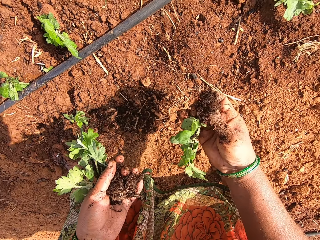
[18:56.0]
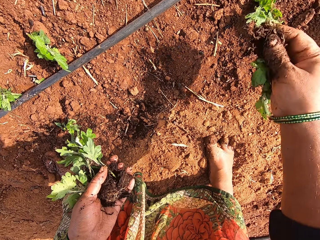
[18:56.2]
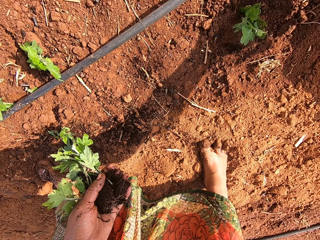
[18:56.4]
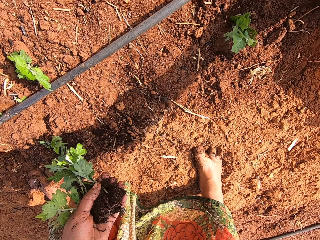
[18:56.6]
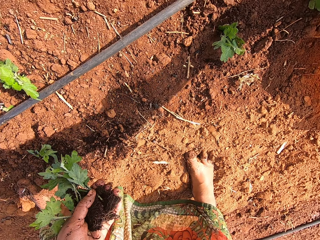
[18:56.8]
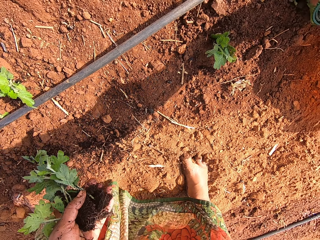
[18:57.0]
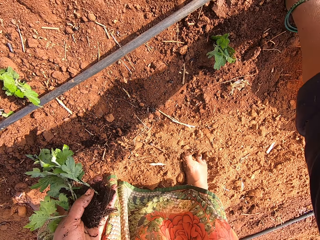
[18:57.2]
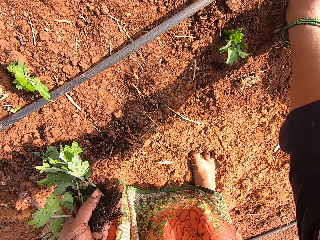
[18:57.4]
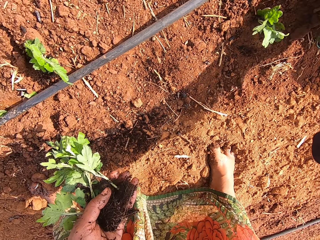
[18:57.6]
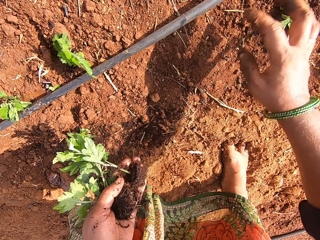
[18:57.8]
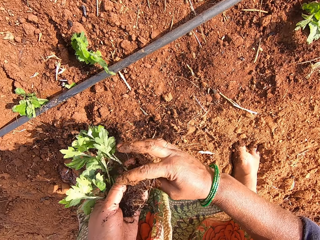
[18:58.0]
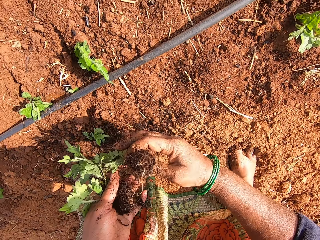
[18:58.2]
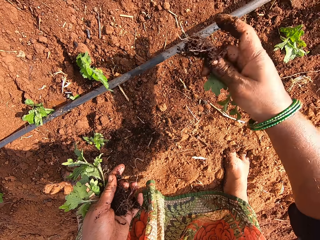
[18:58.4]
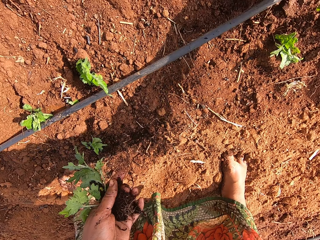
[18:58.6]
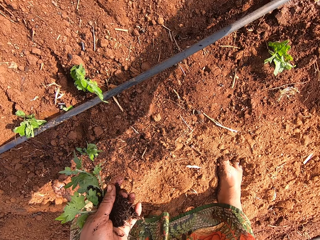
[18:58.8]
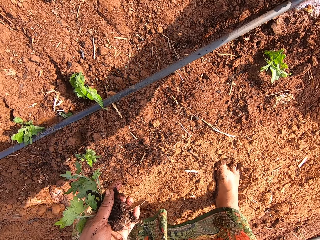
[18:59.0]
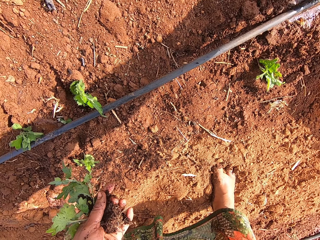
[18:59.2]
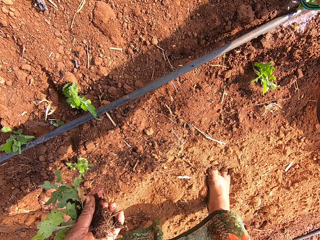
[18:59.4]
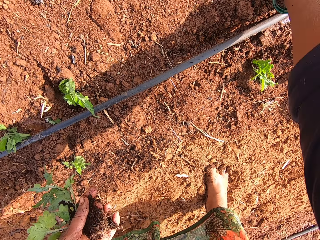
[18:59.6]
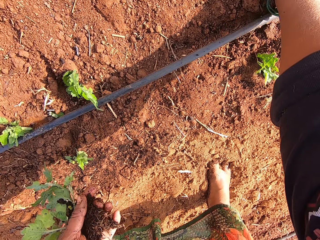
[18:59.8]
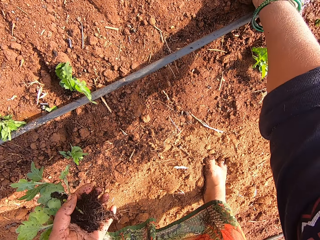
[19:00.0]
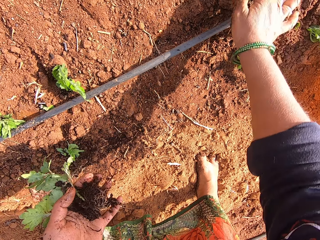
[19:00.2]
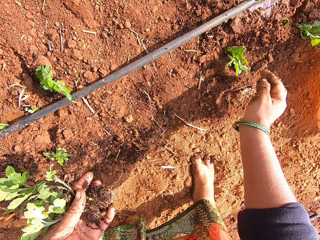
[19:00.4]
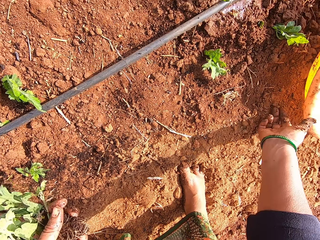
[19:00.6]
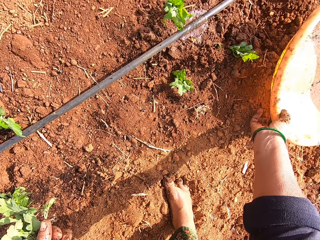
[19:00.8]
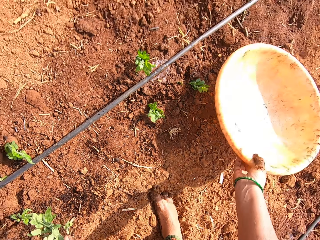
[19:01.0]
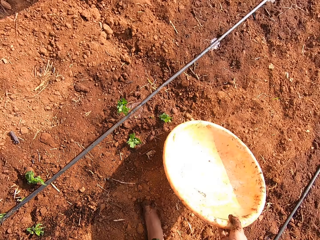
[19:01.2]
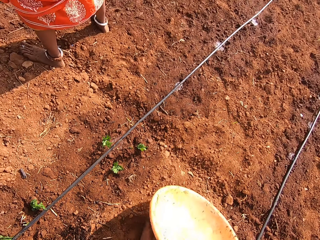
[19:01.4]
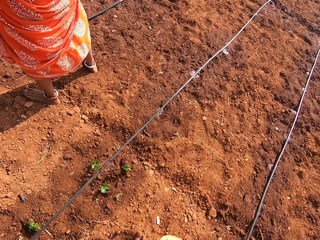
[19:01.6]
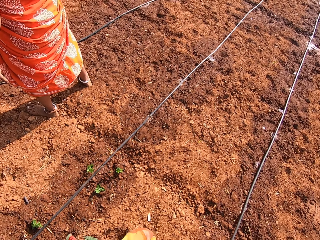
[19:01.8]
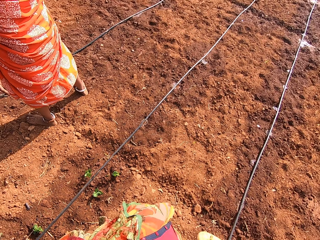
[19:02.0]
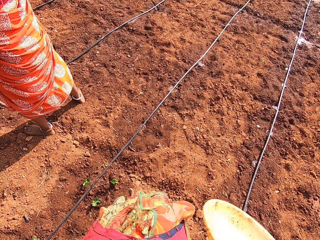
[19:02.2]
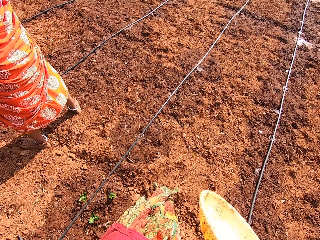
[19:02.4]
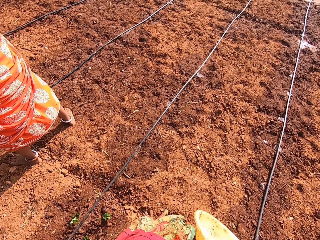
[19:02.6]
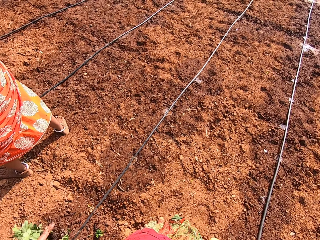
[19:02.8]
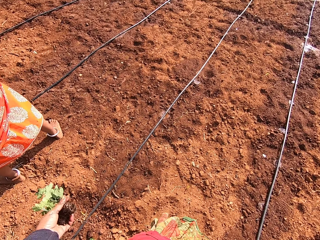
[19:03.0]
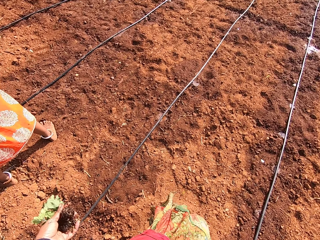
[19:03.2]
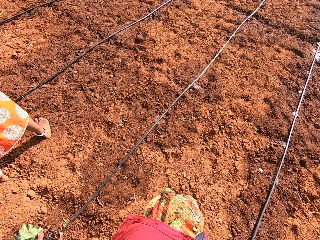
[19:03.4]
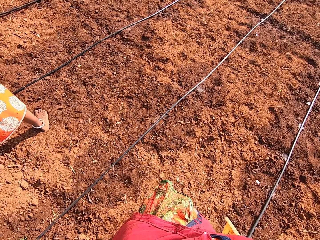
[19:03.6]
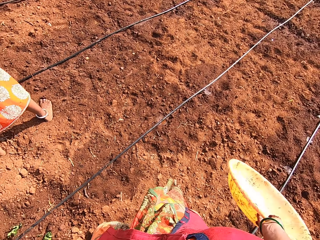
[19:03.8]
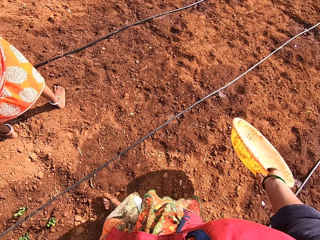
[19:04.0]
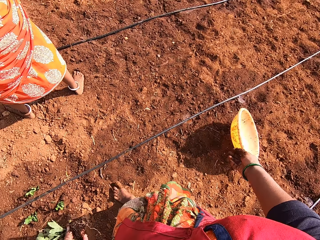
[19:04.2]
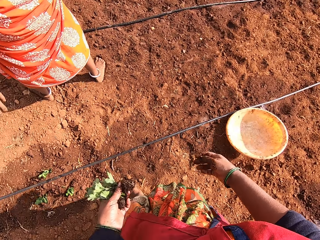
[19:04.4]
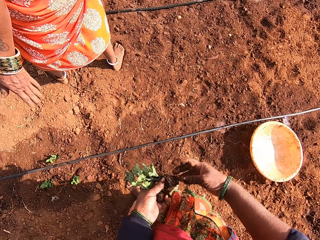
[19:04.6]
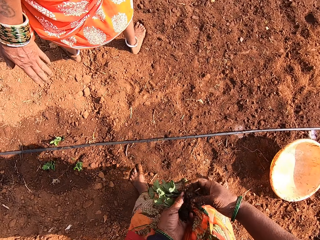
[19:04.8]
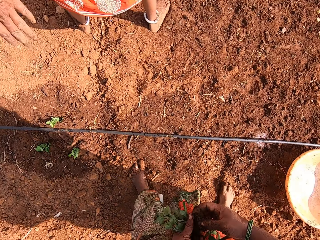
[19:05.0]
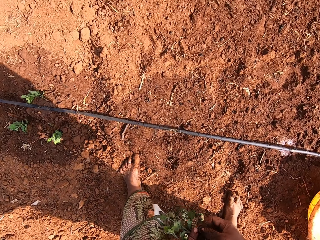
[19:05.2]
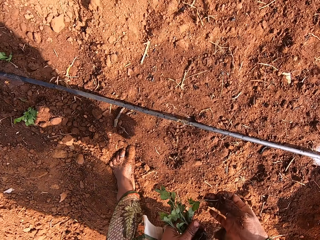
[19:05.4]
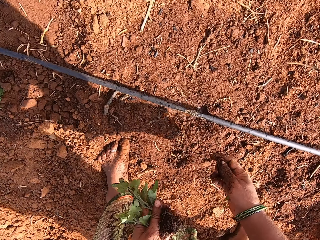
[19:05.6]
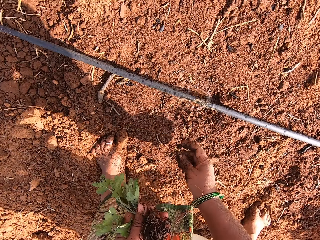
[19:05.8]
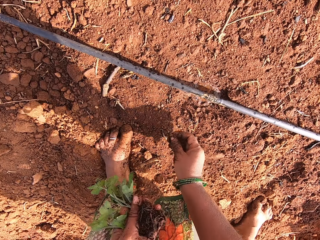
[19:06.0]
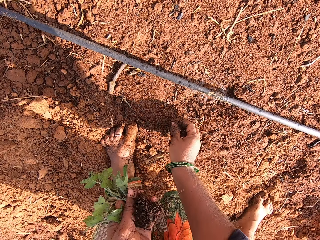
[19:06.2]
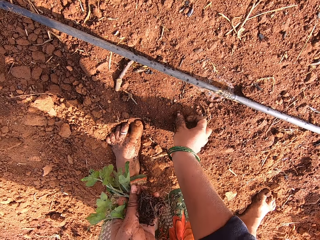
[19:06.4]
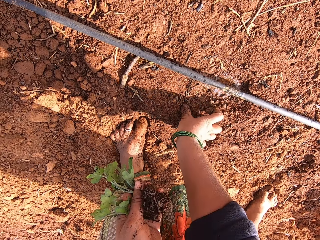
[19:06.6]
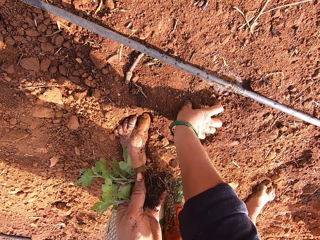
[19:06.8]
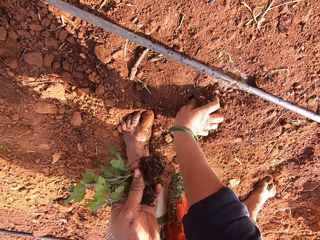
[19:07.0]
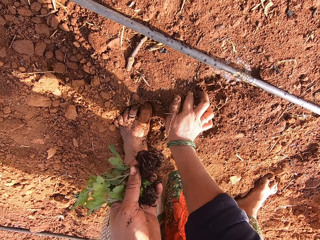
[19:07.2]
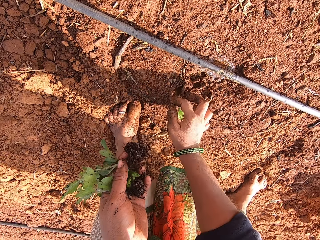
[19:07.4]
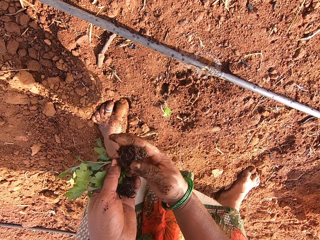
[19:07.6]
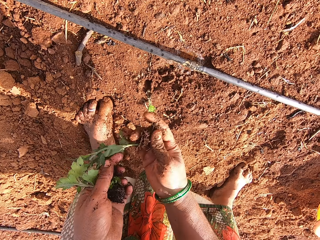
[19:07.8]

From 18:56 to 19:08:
The camera wearer picks a seedling from his left hand. He puts the plant in the soil. He picks a seedling from his left hand. He puts the plant in the soil. He picks a basin. He walks forward on the farm. He drops the basin on the farm. He picks a seedling from his left hand. He puts the plant in the soil.

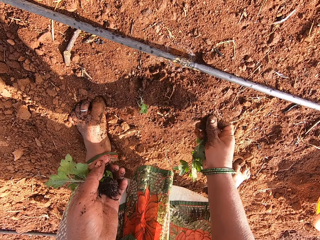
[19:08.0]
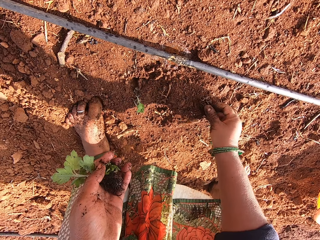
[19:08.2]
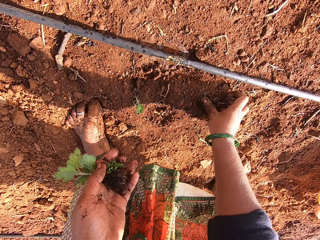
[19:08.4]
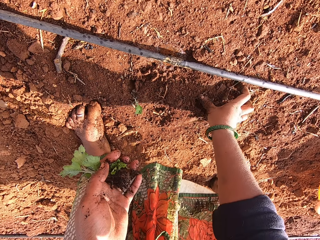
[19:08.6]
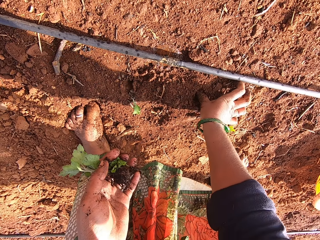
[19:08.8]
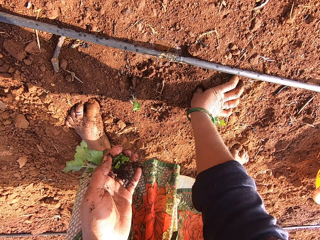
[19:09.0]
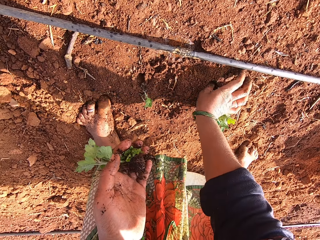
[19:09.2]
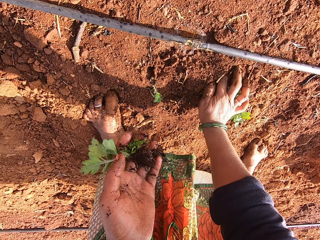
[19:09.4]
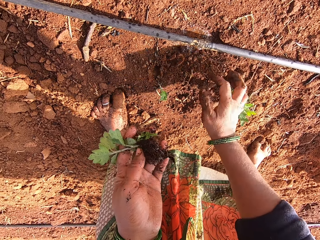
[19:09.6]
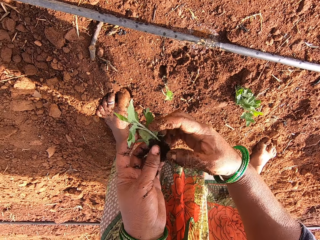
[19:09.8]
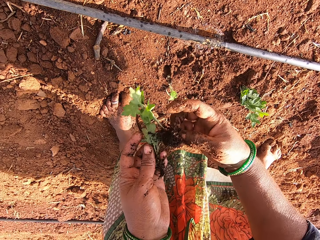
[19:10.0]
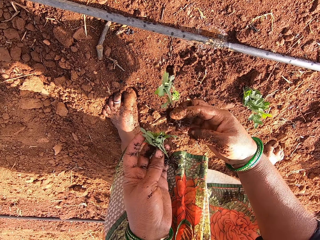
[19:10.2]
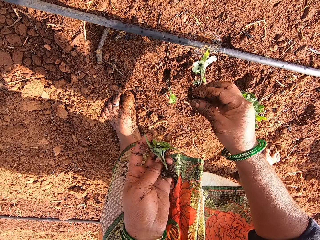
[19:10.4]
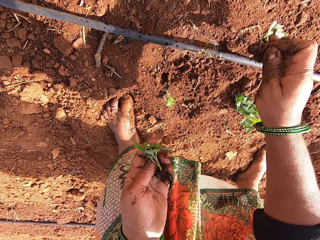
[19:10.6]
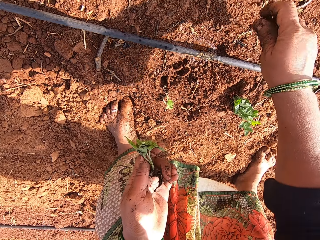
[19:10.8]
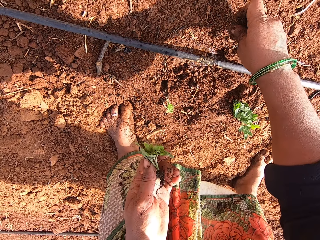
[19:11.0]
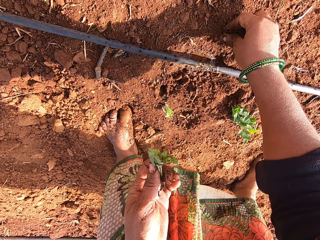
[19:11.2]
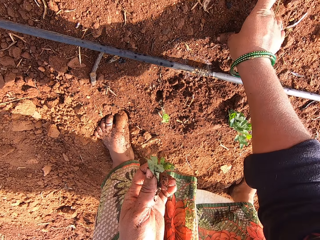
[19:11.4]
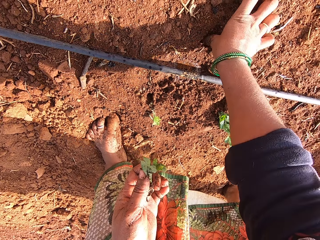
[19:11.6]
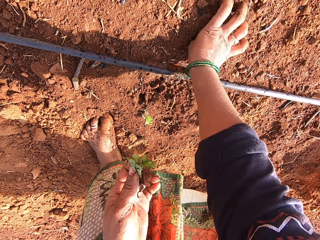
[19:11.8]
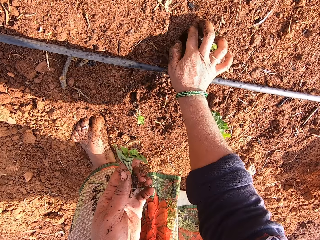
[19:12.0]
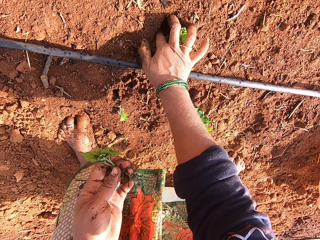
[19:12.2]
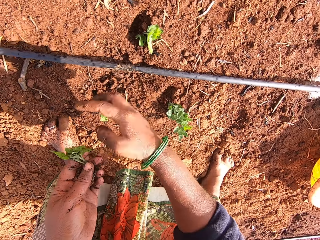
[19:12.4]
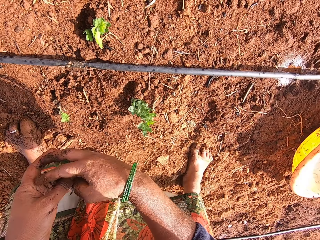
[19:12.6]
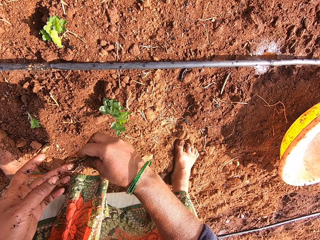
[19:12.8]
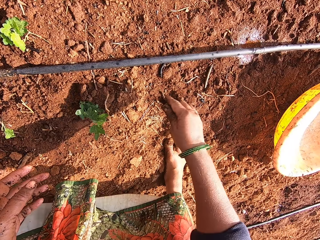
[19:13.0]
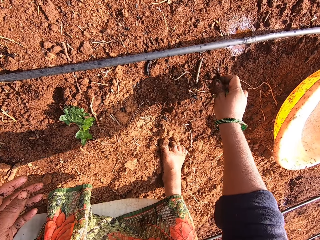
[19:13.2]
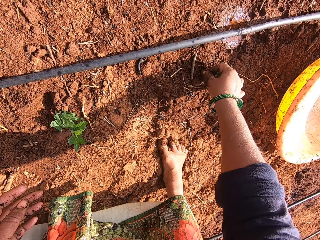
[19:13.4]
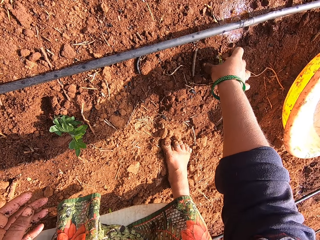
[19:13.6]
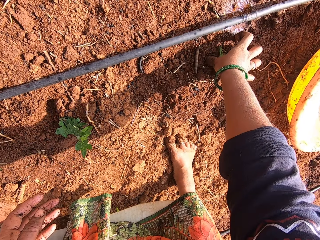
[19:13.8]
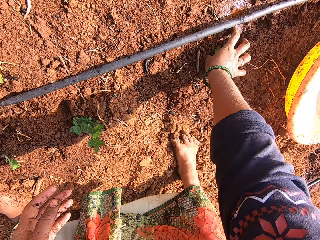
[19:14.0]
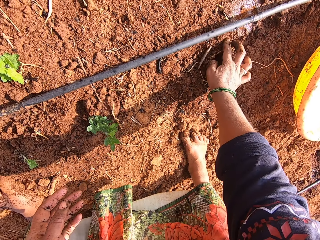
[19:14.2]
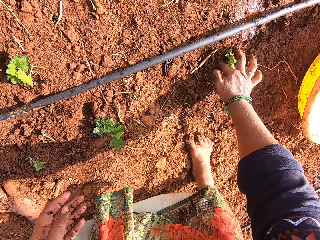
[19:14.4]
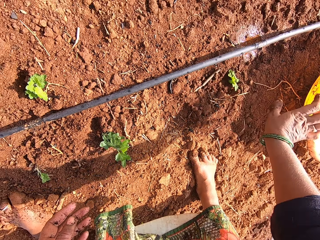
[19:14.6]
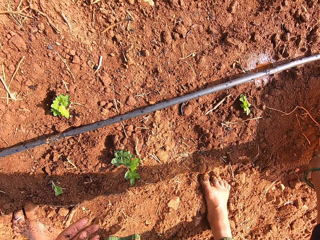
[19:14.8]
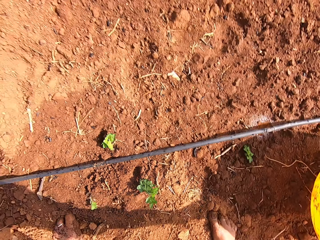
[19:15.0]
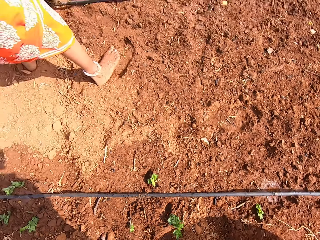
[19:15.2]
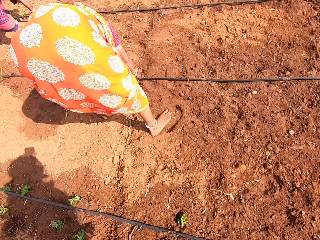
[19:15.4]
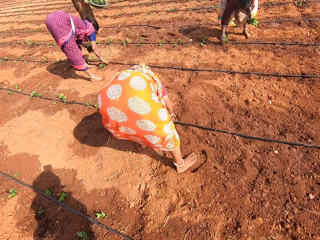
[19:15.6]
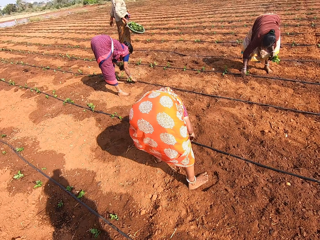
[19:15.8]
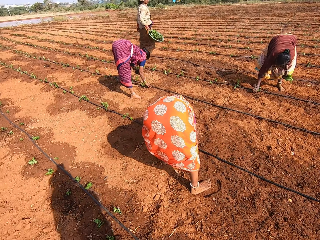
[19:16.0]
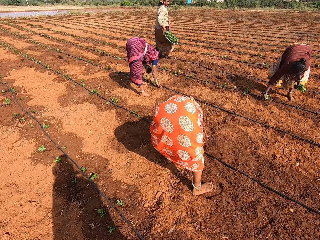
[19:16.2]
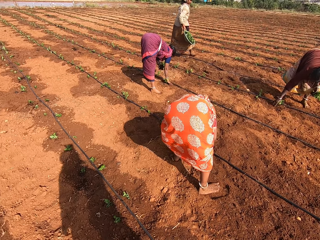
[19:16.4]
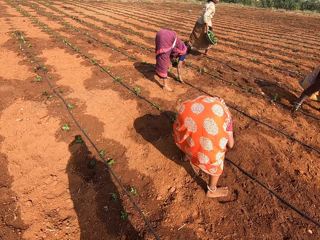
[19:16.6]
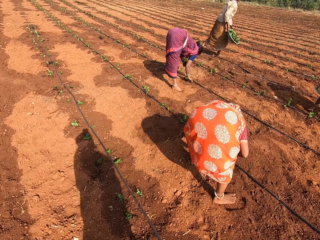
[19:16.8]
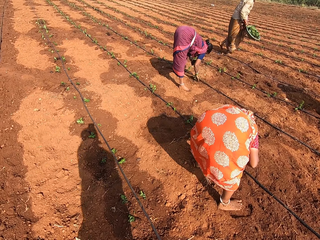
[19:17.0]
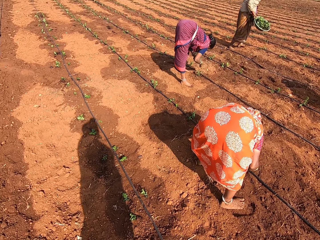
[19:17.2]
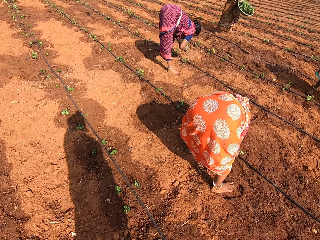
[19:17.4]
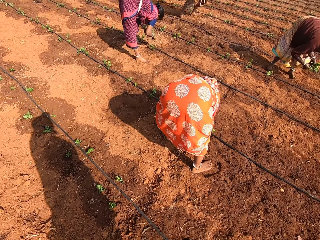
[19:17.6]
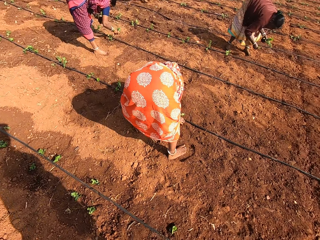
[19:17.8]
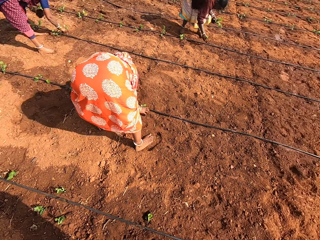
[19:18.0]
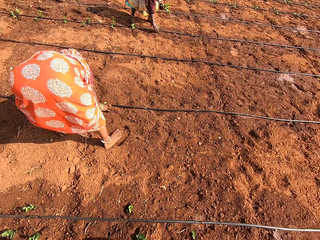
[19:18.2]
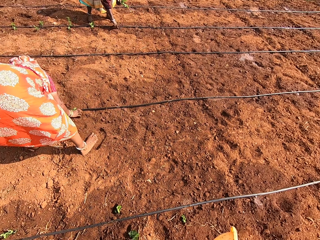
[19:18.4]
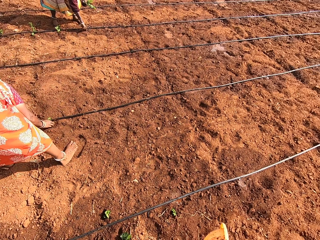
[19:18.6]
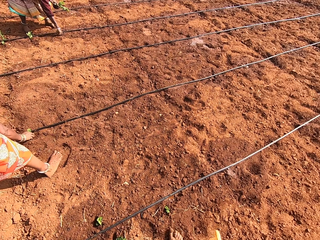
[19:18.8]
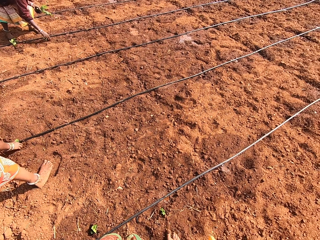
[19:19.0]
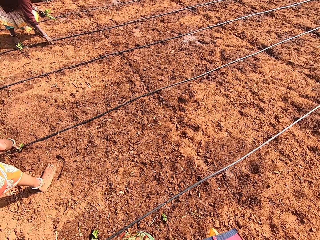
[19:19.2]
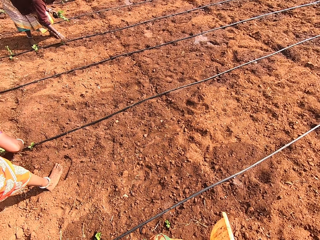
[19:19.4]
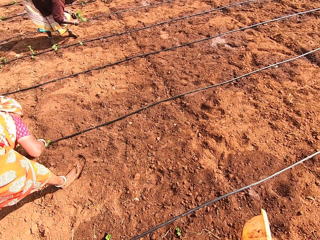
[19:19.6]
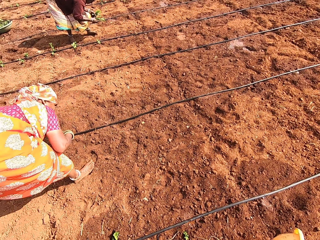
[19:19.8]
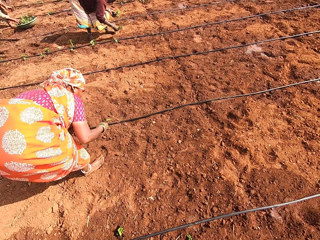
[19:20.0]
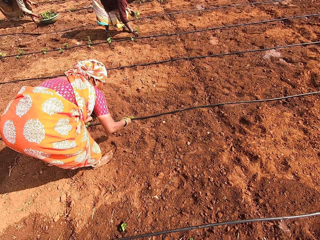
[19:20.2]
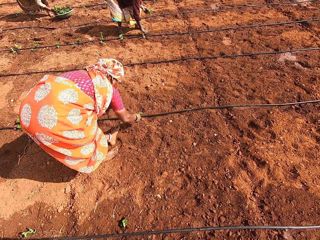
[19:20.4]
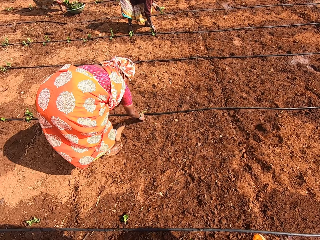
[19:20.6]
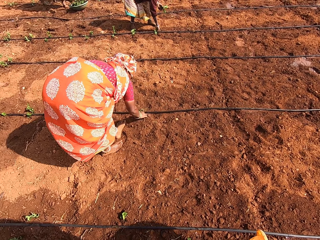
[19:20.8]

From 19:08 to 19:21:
The camera wearer picks a seedling from his left hand. He puts the plant in the soil. He picks a seedling from his left hand. He puts the plant in the soil. He picks a seedling from his left hand. He puts the plant in the soil. He picks a basin. He looks around. He walks on the farm. He looks around the farm.
